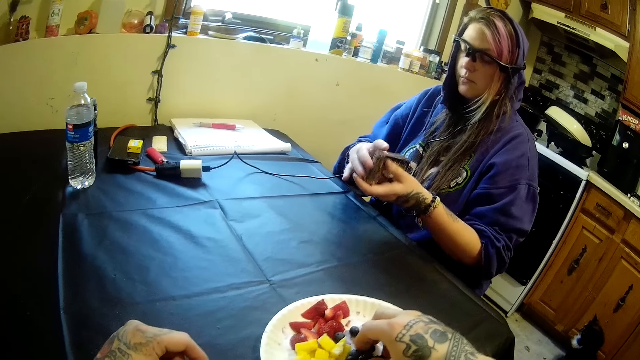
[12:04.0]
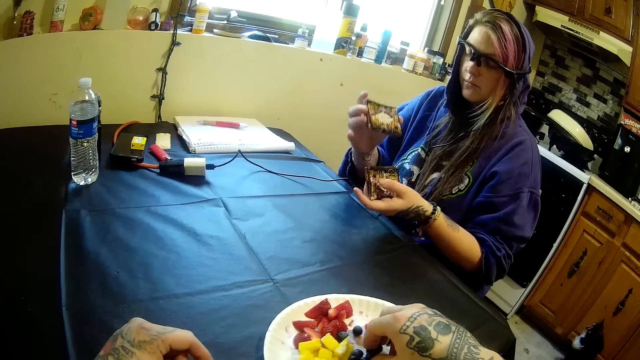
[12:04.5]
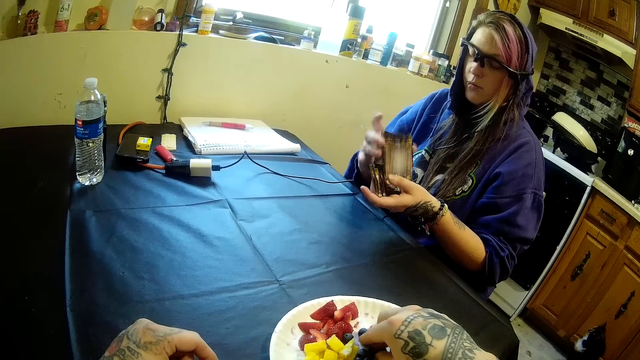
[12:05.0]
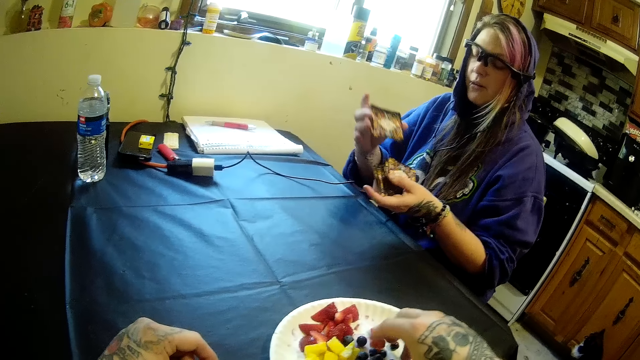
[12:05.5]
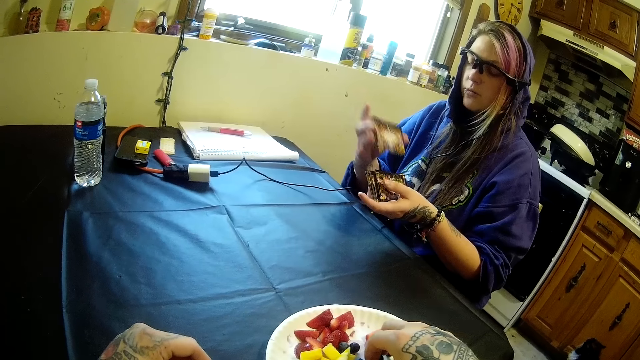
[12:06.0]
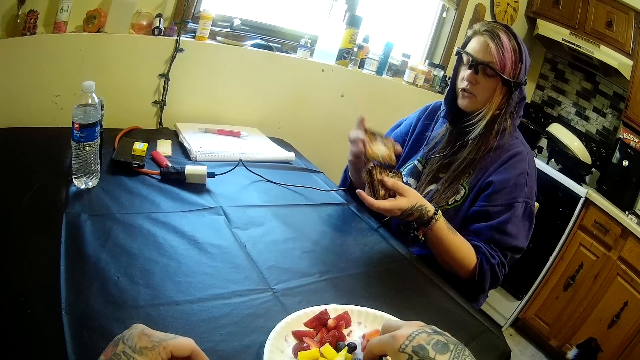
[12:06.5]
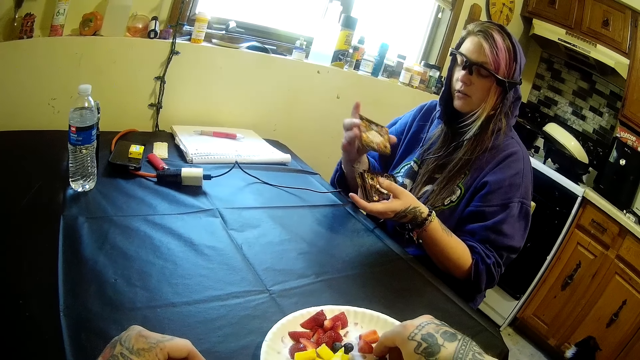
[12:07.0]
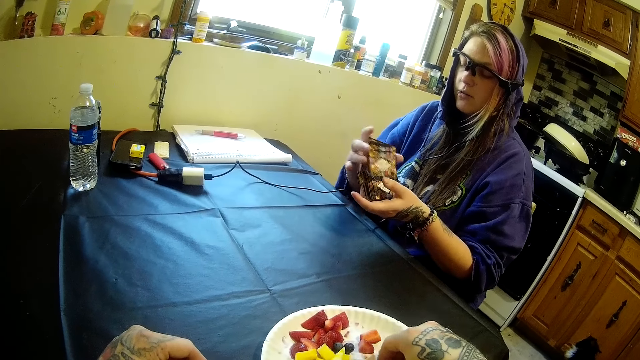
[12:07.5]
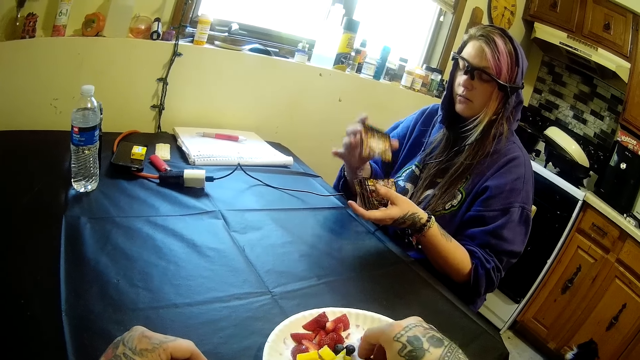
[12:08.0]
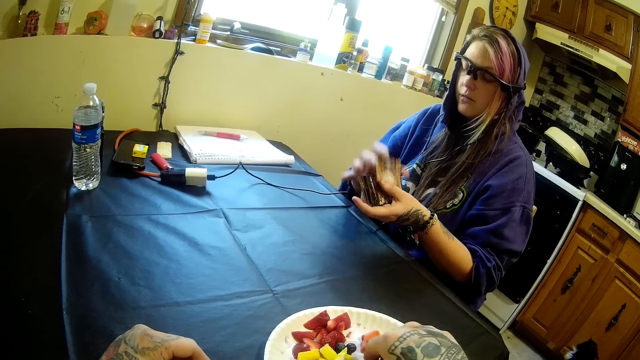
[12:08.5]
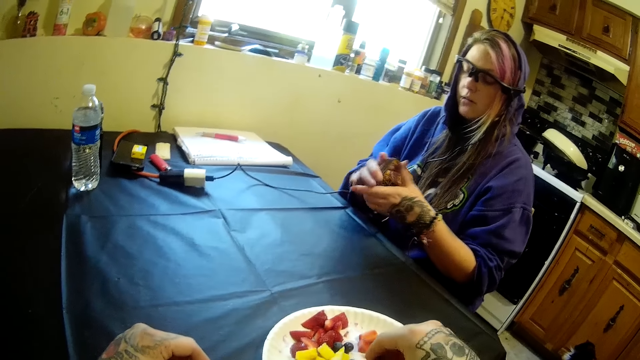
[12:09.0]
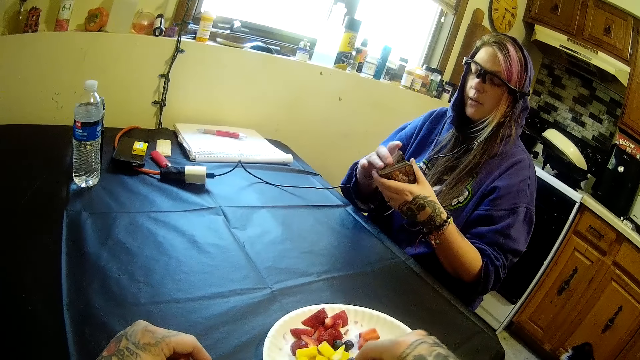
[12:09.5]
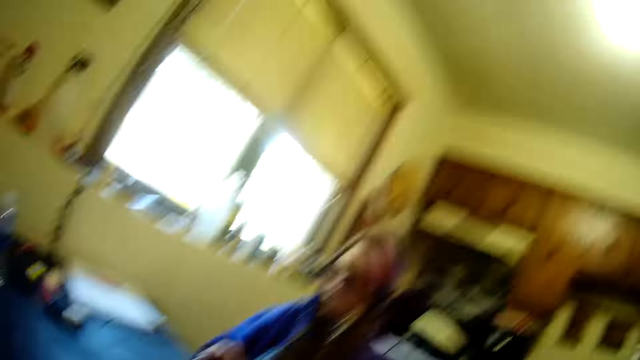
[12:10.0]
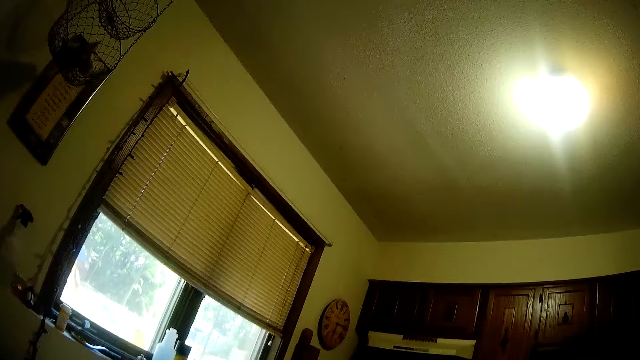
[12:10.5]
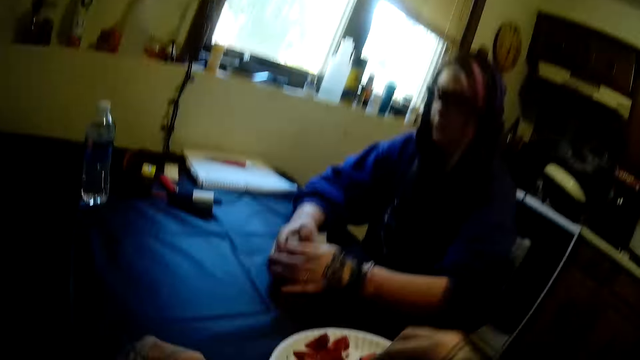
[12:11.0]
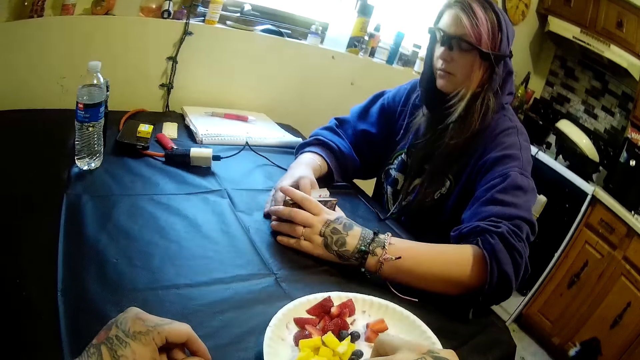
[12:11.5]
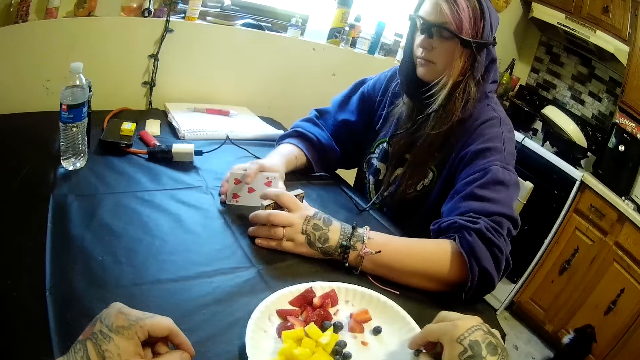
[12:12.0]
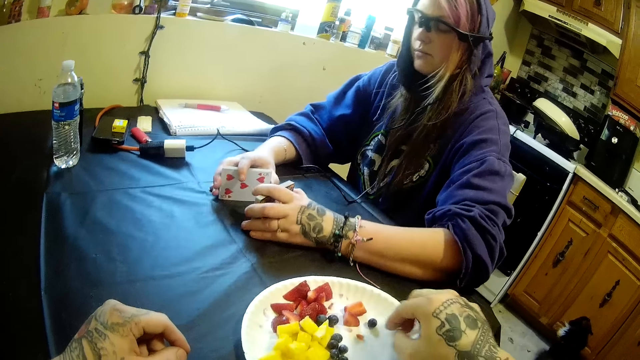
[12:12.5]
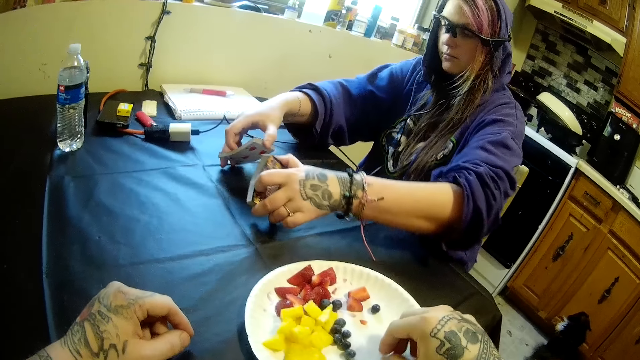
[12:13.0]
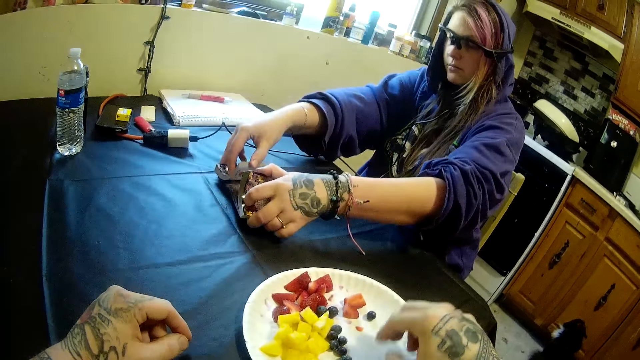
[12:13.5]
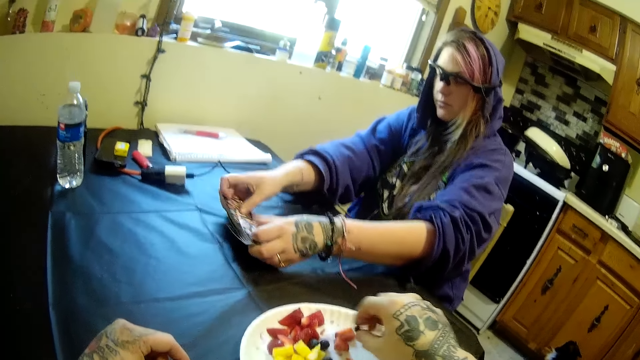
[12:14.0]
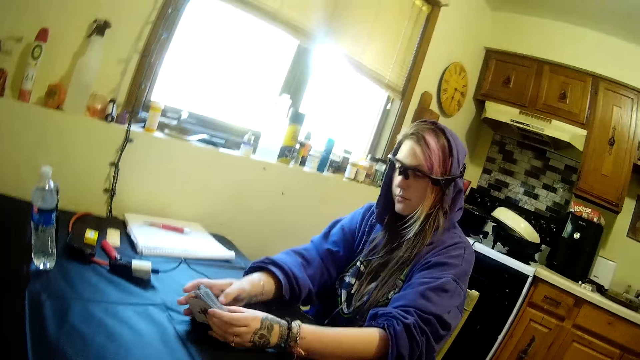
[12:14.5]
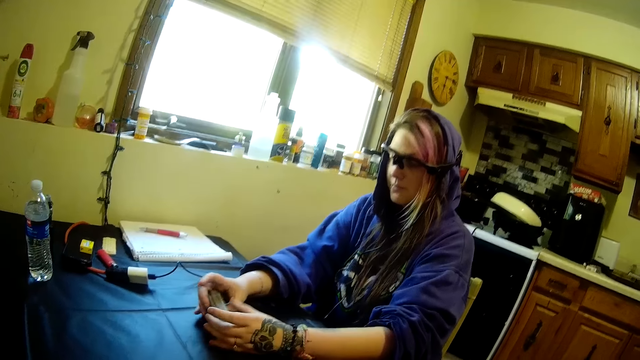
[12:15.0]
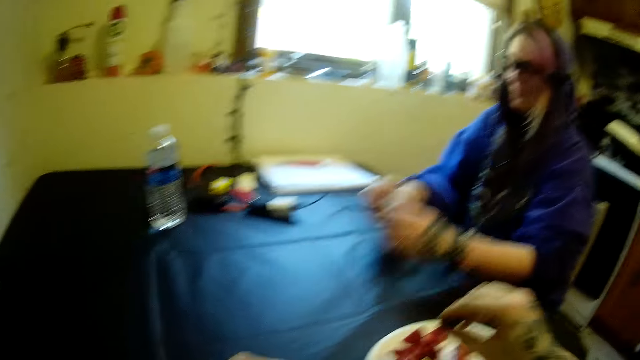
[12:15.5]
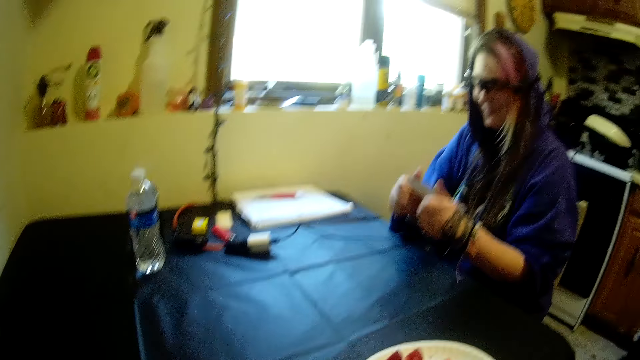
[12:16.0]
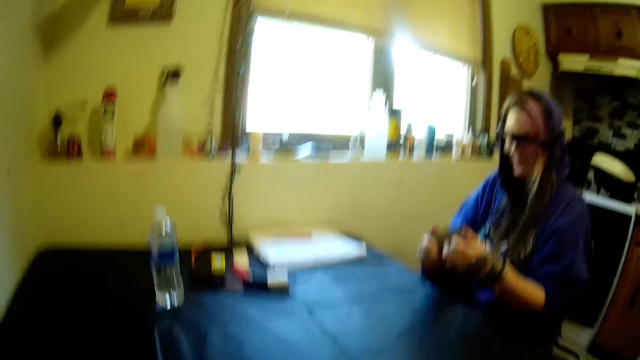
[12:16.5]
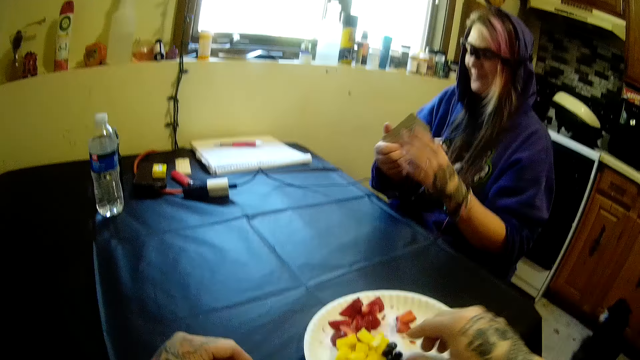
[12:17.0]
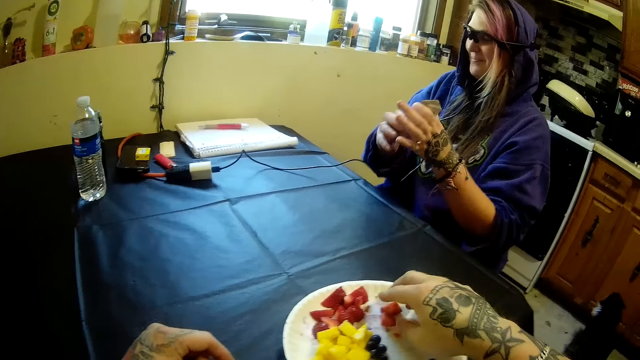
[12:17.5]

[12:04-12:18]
The camera wearer picks grapes. A man shuffles the cards. The camera wearer picks grapes. The man shuffles the cards. The man separates the cards, flaps the cards. The camera wearer picks grapes. The man holds the cards with both hands, aligns the cards, and holds the cards with both hands.

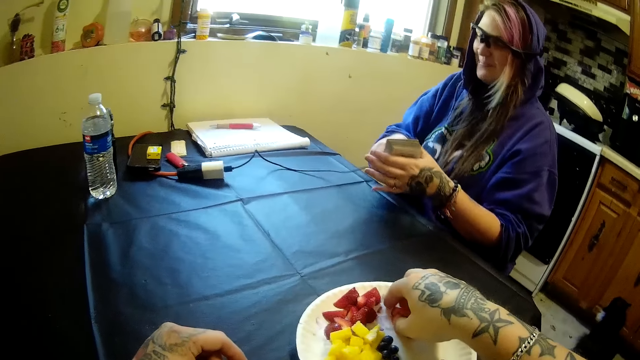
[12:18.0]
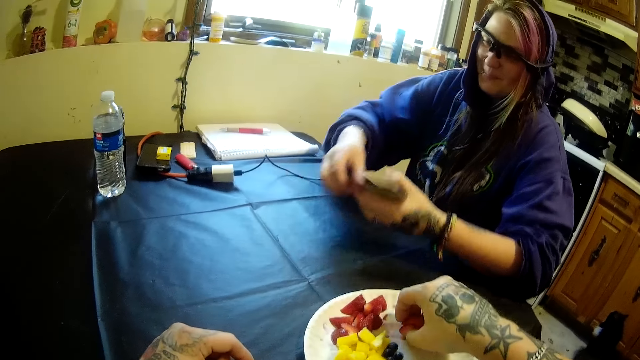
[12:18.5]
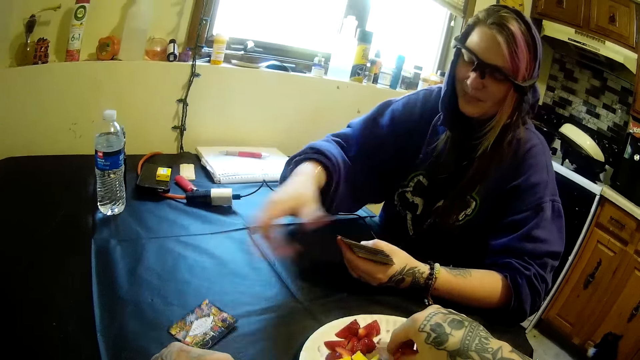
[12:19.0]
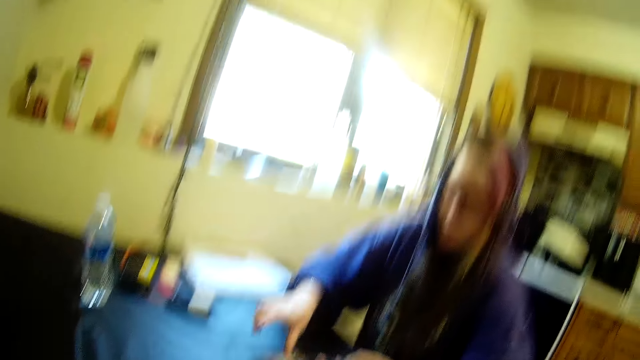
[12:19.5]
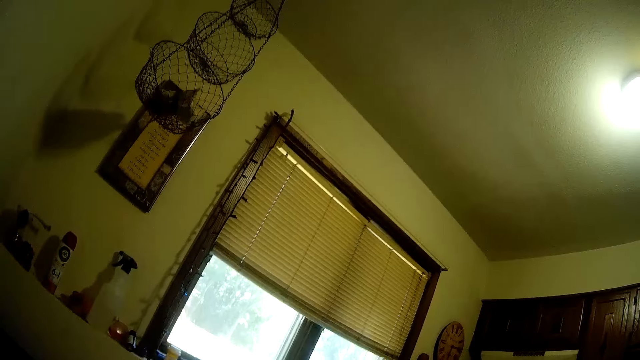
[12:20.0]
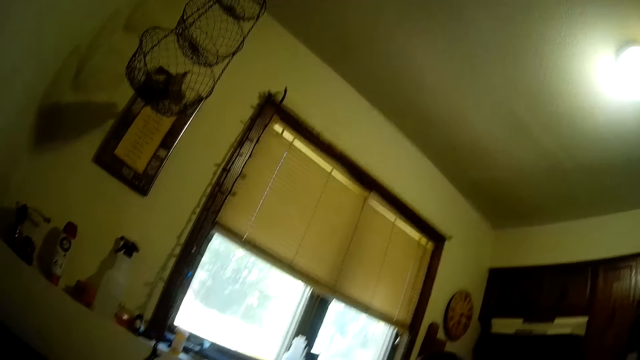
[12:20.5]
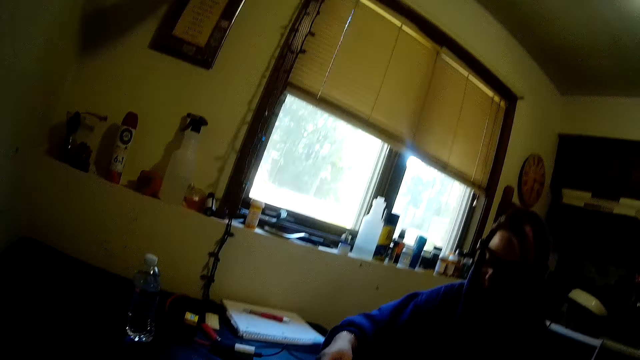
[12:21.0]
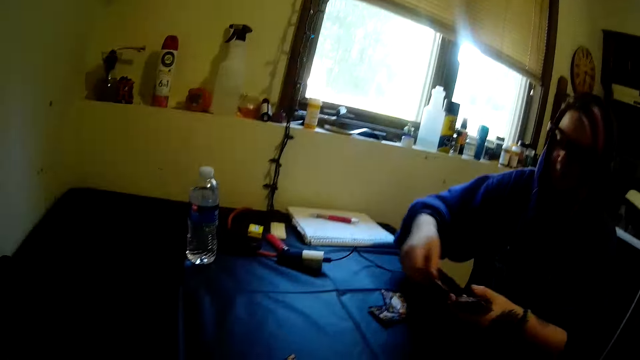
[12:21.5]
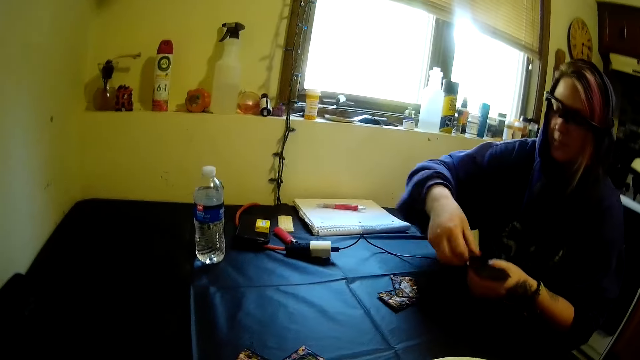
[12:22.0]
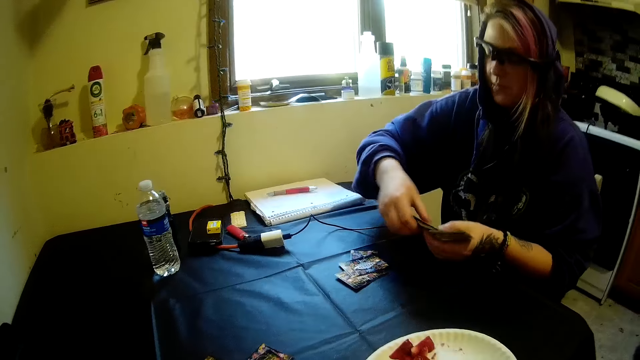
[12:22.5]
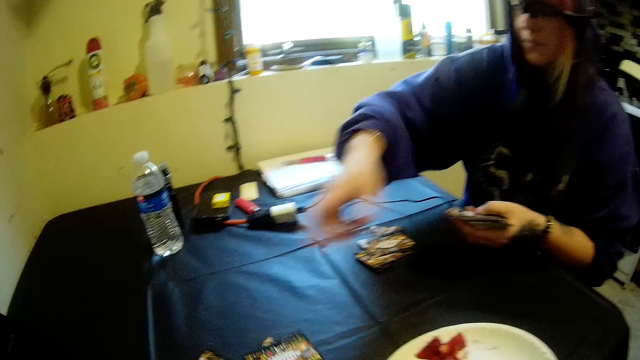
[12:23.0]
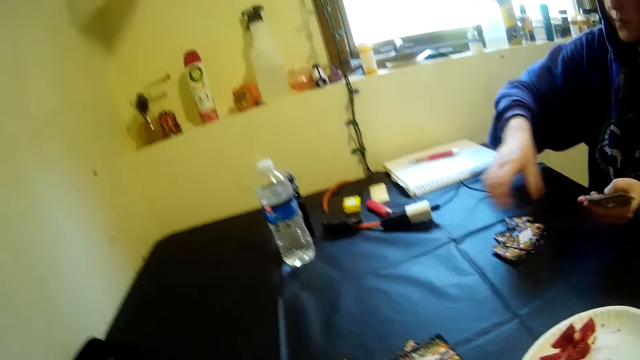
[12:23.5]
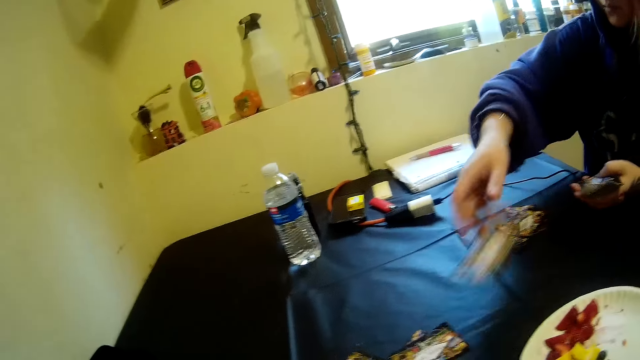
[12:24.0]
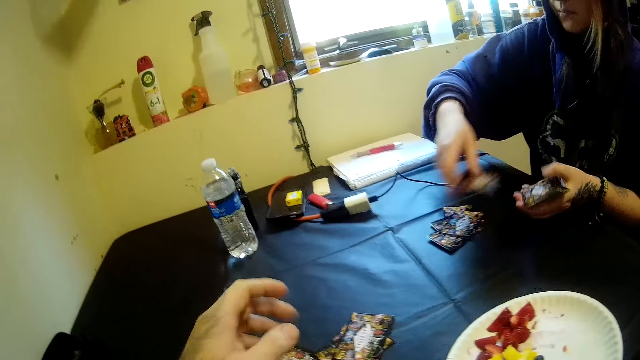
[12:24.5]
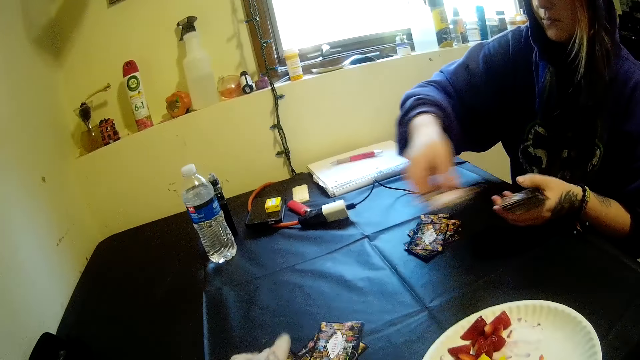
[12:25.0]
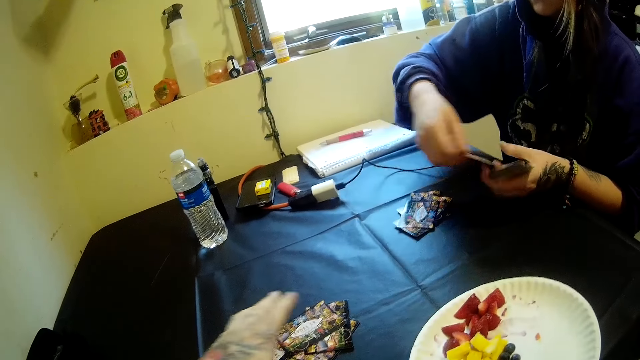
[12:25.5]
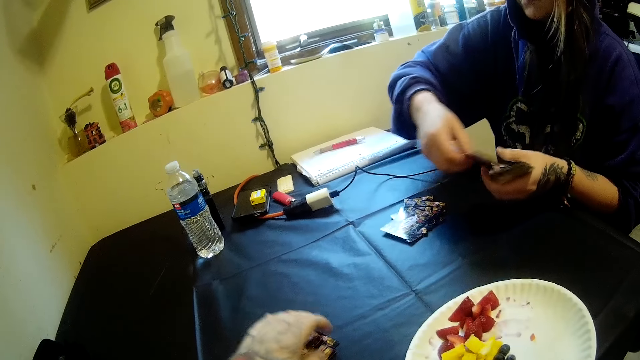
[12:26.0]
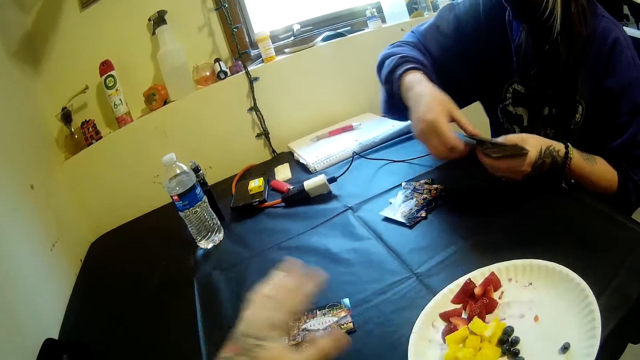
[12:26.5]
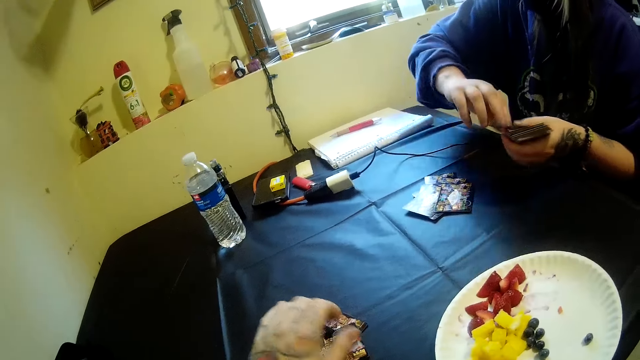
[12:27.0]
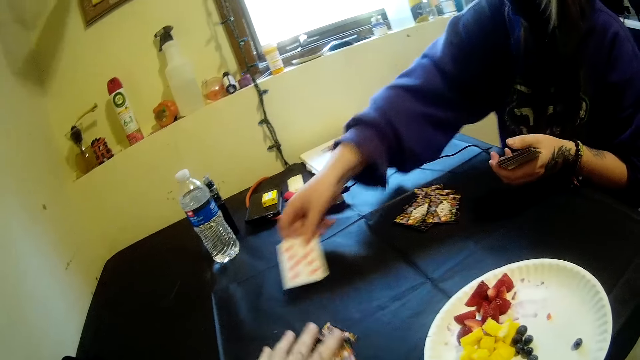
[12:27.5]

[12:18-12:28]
The camera wearer picks fruits. A woman distributes the cards on the table with her right hand. The woman distributes the cards. The camera wearer holds the cards.
